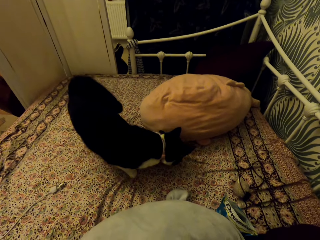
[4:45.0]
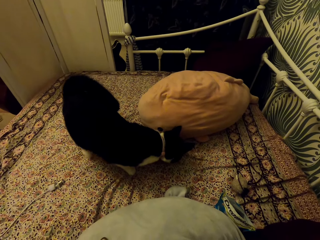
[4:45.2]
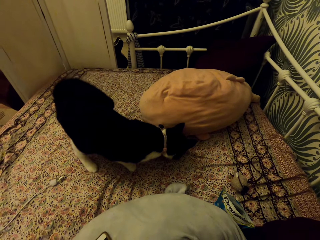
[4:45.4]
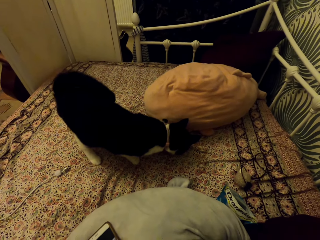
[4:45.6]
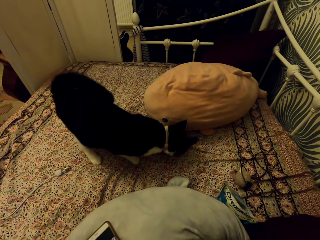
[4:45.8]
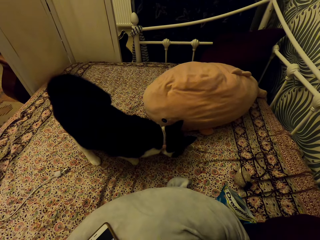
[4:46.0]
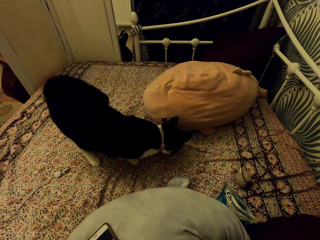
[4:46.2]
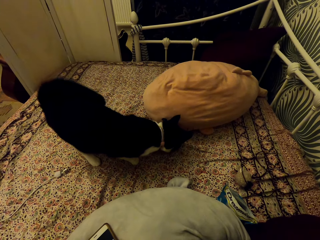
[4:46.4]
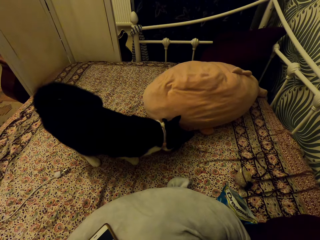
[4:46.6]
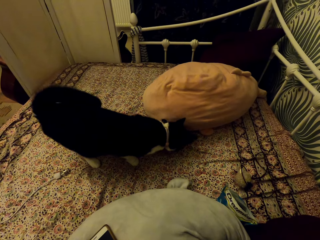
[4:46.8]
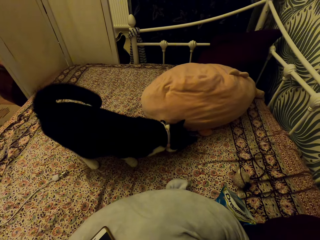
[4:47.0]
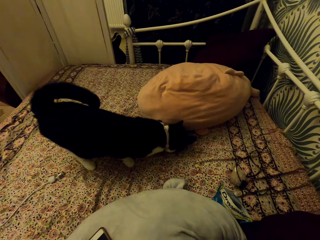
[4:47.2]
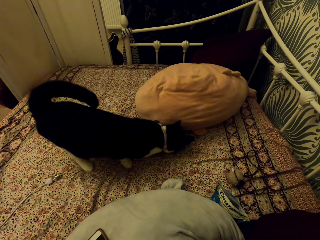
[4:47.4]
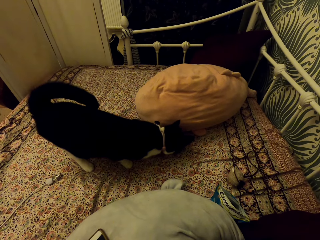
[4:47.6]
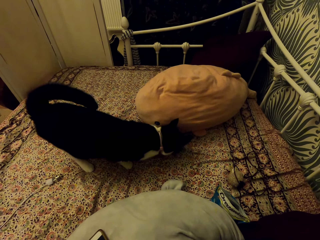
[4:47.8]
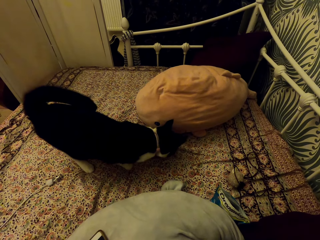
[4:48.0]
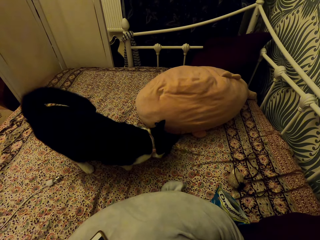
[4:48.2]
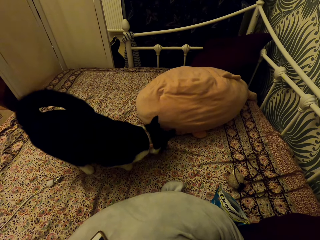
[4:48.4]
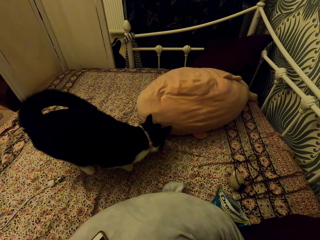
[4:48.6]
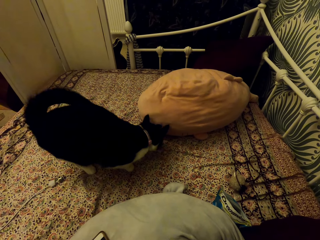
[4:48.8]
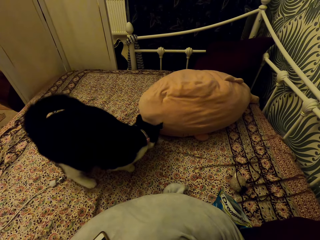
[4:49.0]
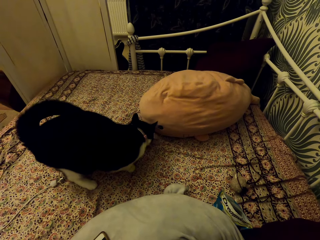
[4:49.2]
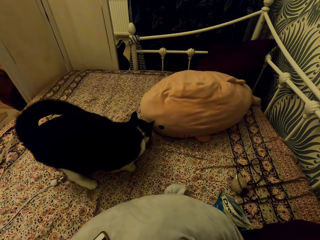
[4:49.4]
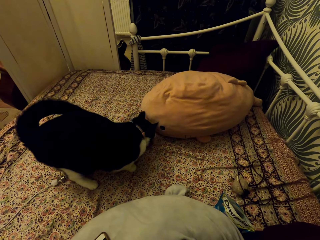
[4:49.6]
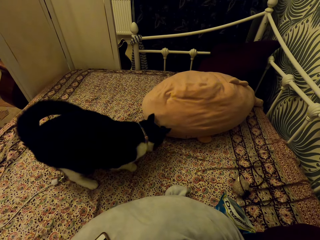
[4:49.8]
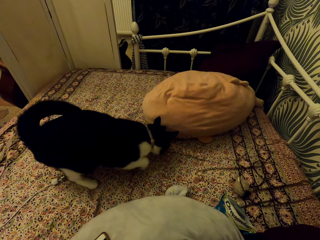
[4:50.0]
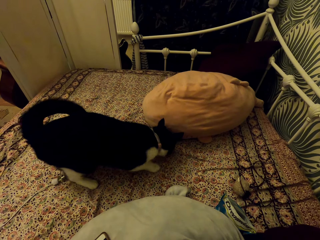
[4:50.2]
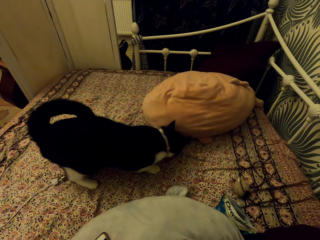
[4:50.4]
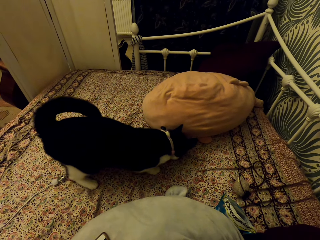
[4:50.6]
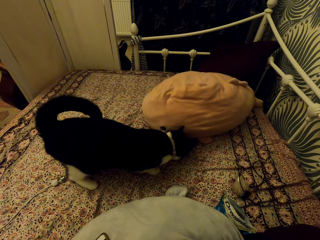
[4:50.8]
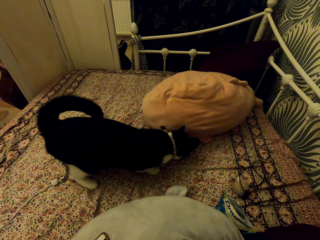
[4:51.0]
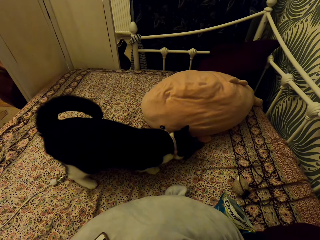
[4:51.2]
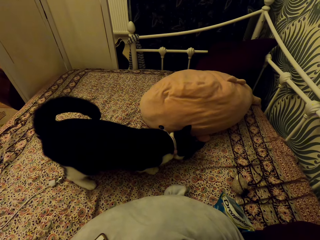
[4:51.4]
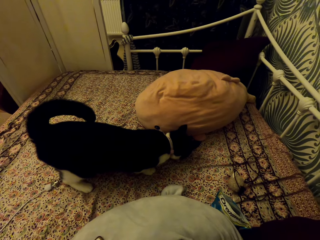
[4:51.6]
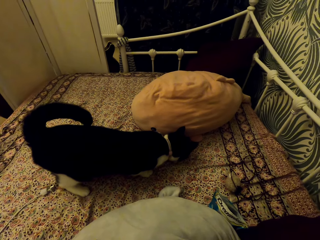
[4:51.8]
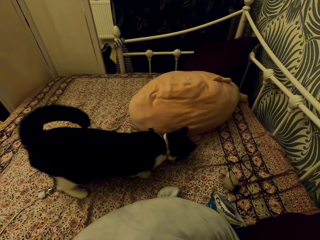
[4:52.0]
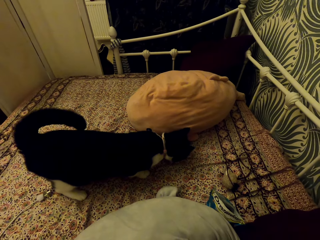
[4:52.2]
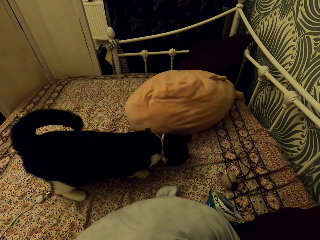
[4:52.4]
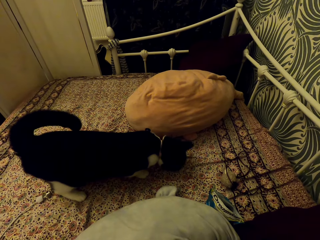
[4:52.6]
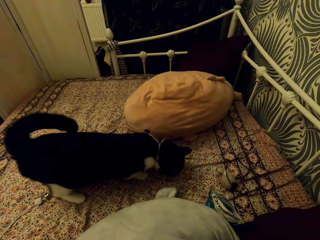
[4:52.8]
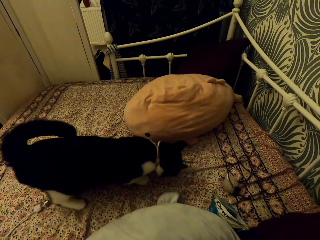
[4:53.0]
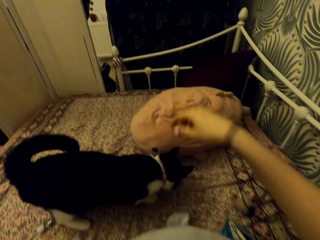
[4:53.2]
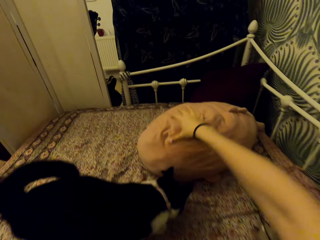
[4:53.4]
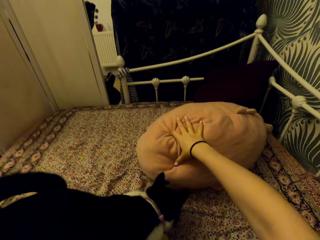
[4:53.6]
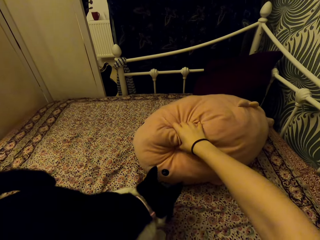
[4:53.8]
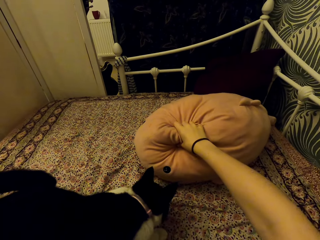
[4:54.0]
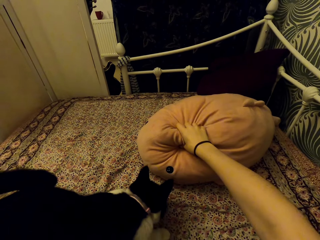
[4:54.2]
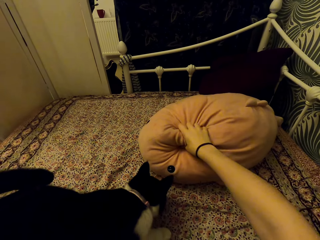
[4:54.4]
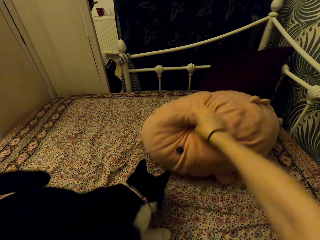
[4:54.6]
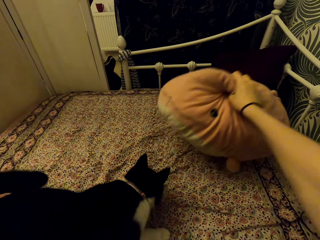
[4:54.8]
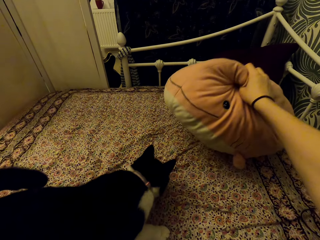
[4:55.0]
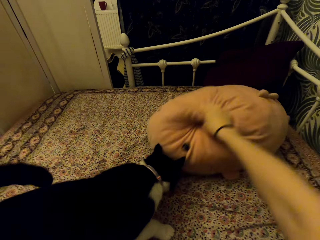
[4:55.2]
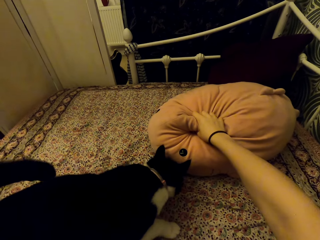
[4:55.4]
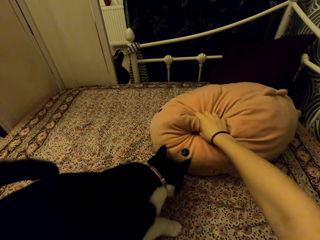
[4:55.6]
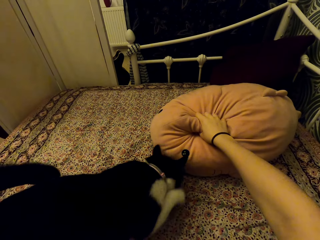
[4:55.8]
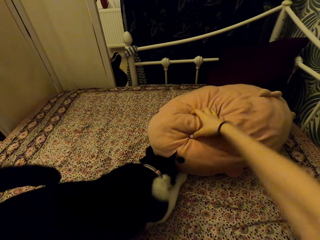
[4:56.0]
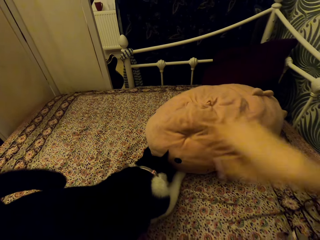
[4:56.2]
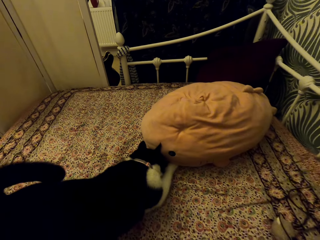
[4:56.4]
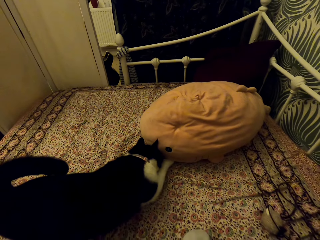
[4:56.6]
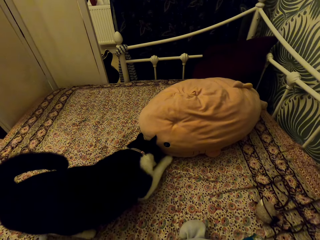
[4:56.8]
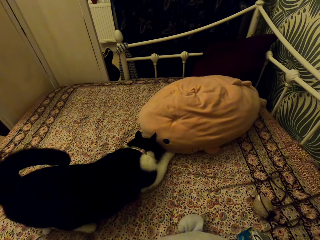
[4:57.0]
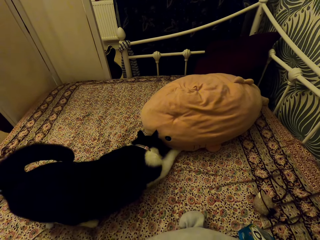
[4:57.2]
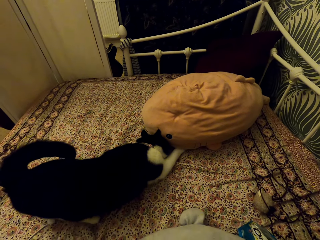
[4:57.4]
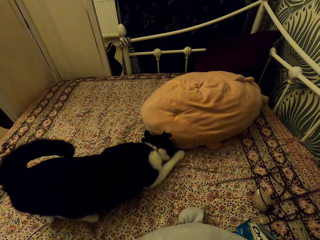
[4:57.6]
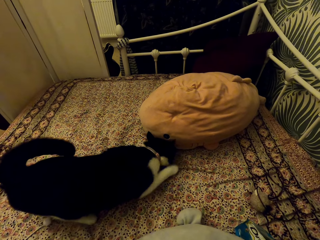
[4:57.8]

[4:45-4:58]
The camera wearer looks at the cat. They look at the cat. They hold the pillow. They touch the fish stuffed teddy bear. They lift the pillow. They drop the fish stuffed teddy bear.

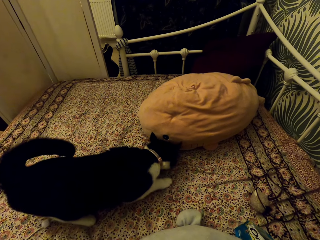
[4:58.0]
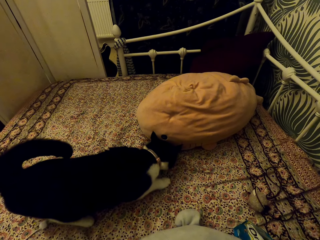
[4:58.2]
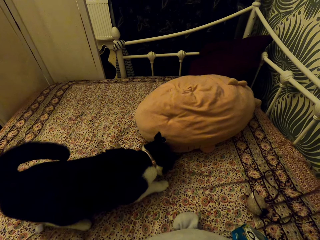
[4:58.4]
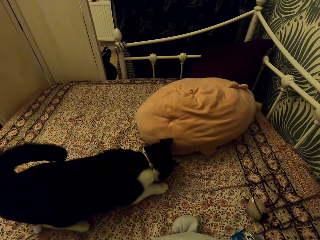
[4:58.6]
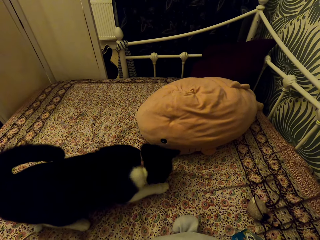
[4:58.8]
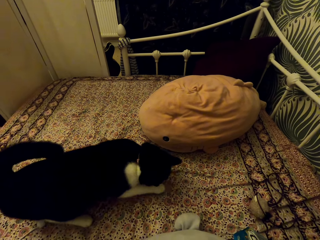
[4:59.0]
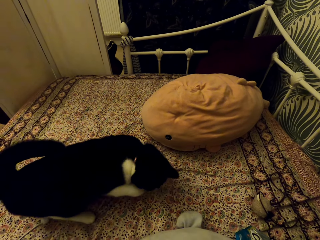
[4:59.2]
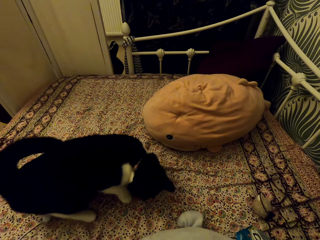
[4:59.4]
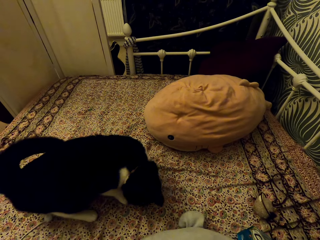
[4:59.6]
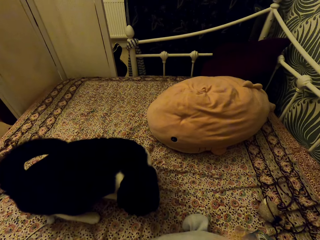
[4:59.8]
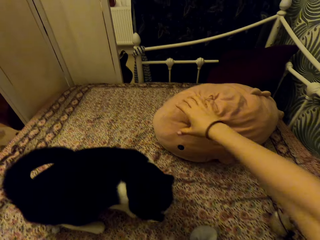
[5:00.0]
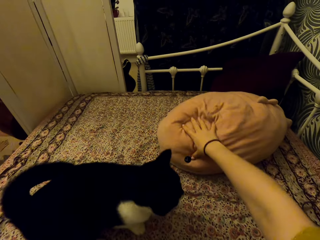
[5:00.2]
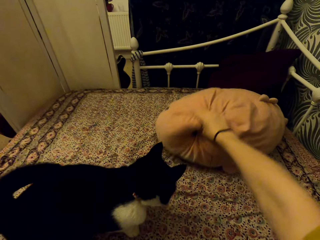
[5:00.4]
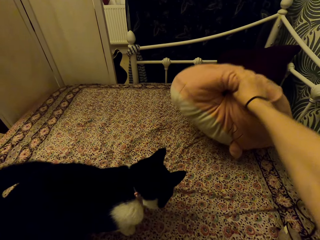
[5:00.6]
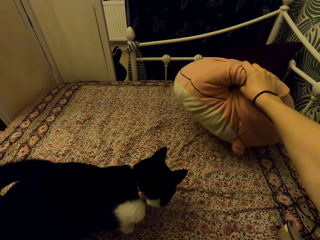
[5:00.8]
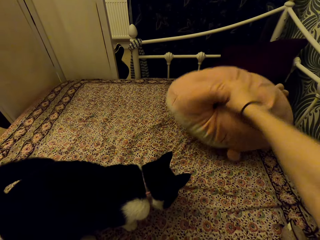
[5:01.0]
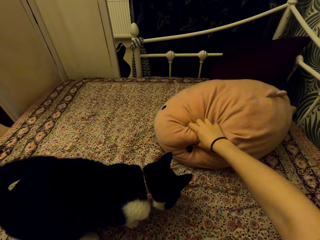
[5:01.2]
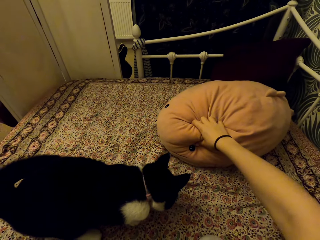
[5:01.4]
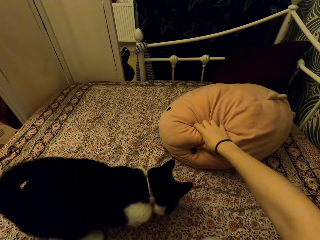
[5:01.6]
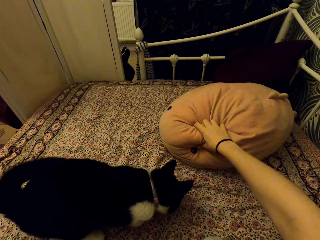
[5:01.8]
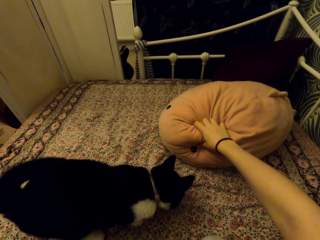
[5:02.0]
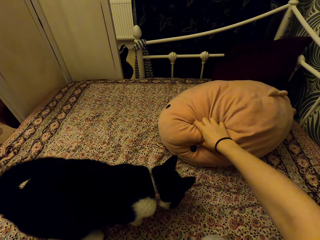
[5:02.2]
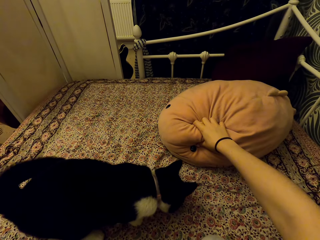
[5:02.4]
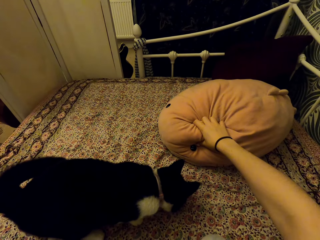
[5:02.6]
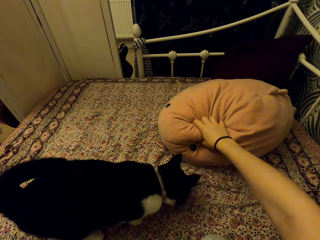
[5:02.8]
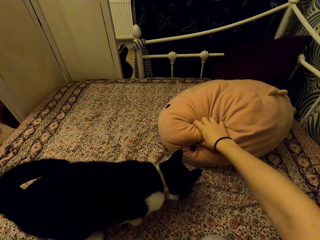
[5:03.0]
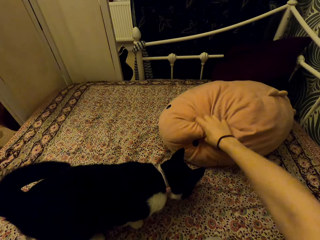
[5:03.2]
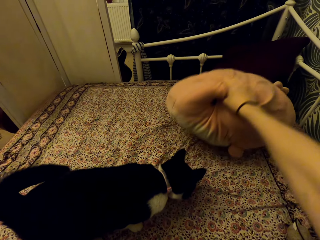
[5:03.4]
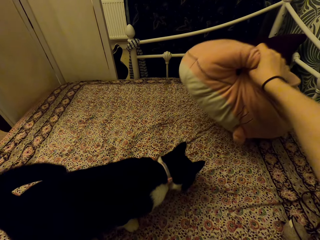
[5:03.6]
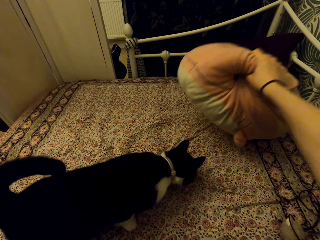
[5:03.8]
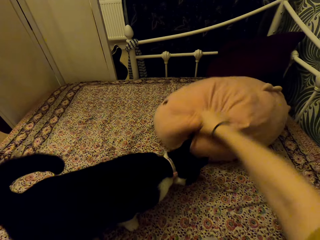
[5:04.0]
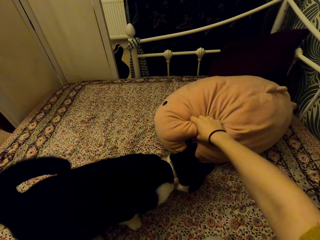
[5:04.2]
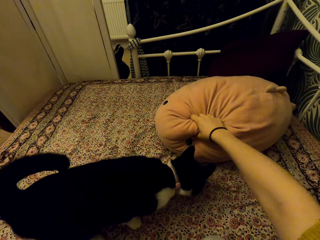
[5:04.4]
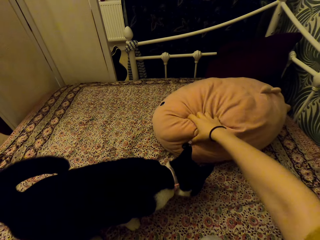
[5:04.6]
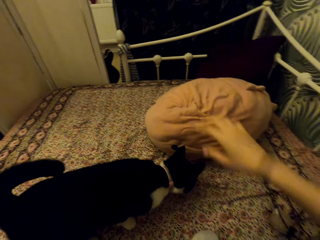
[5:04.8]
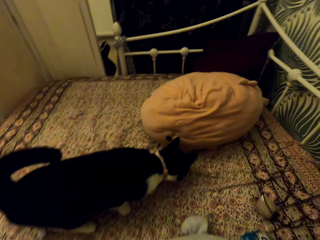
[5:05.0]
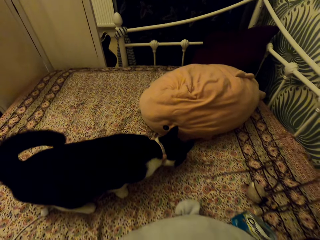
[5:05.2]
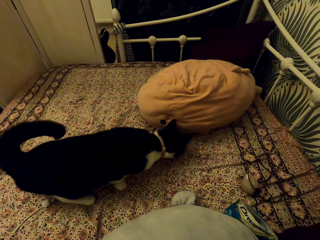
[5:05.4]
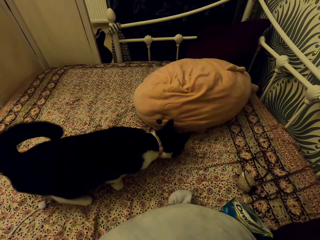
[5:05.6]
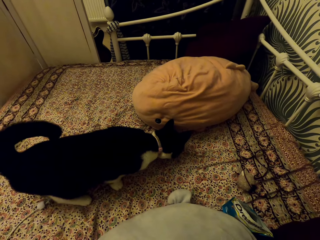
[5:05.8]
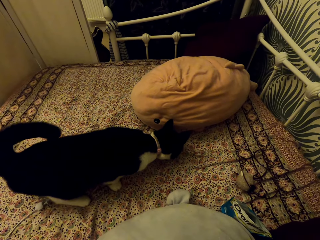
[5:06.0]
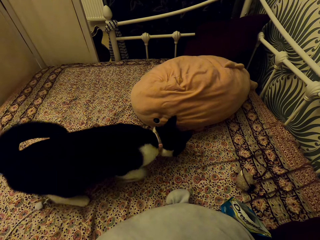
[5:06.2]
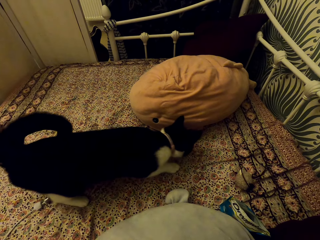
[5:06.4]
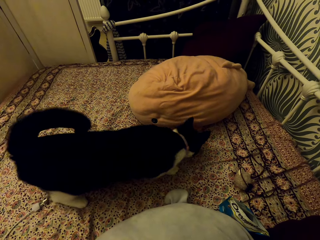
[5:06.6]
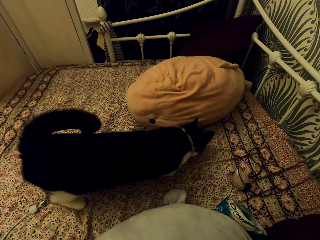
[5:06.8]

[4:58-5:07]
The camera wearer looks at the cat. They lift the pillow. They drop the pillow. They raise the fish stuffed teddy bear. They drop the fish stuffed teddy bear. They remove the hand from the fish stuffed teddy bear. They look at the cat.
